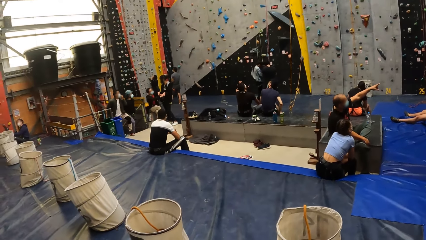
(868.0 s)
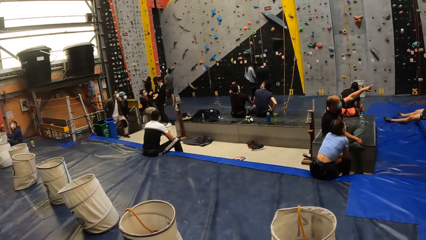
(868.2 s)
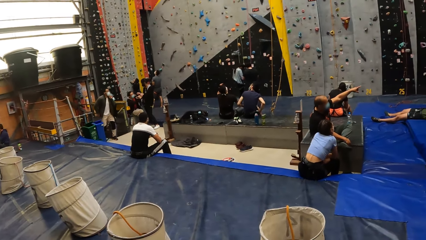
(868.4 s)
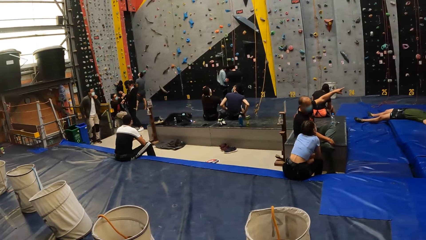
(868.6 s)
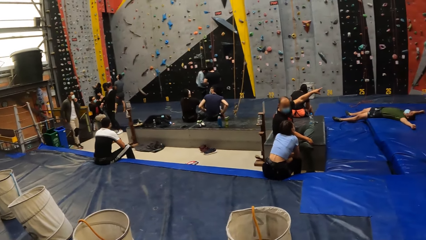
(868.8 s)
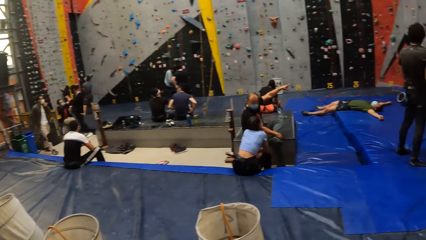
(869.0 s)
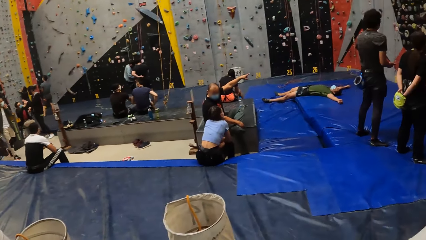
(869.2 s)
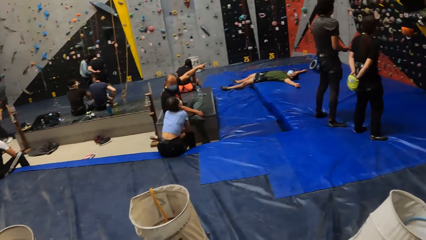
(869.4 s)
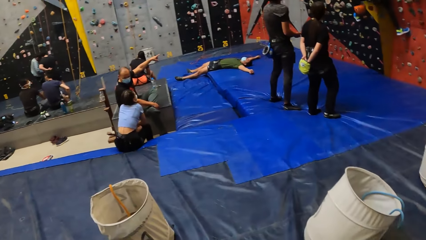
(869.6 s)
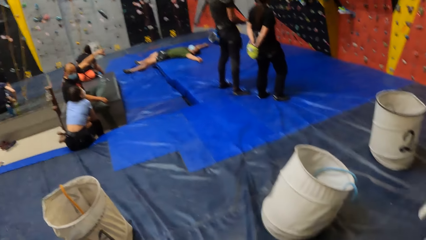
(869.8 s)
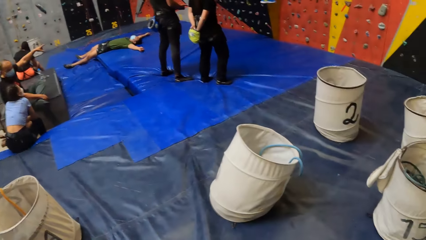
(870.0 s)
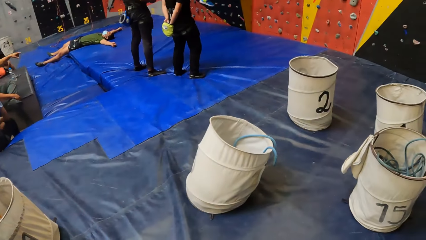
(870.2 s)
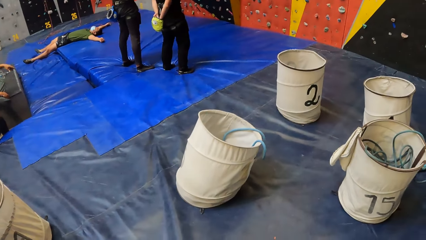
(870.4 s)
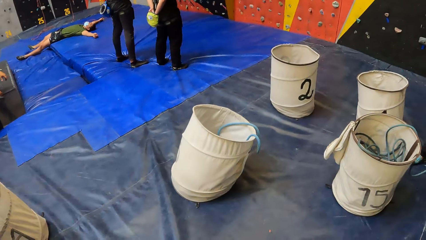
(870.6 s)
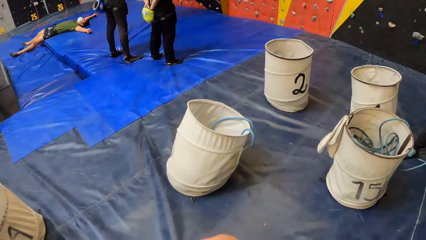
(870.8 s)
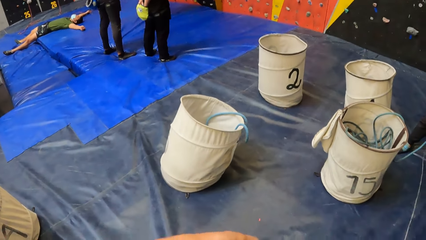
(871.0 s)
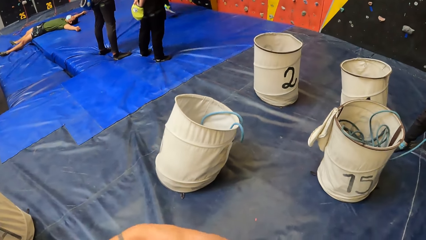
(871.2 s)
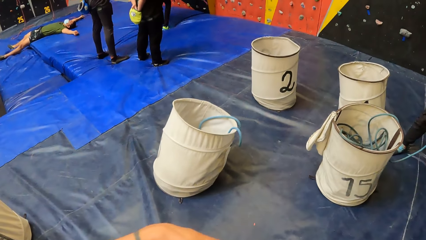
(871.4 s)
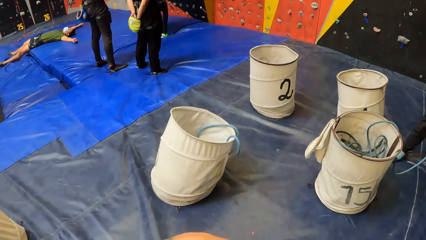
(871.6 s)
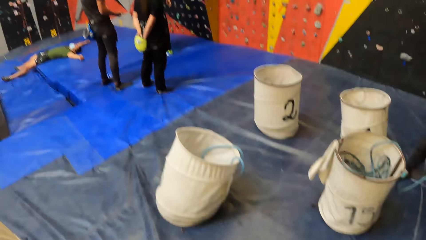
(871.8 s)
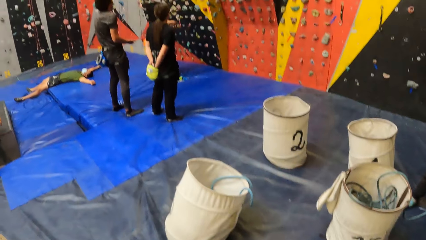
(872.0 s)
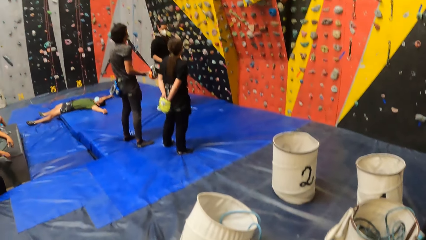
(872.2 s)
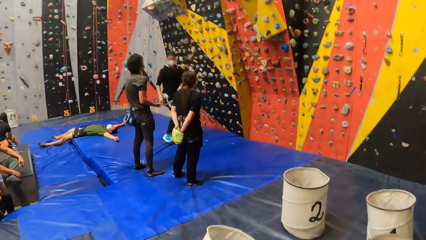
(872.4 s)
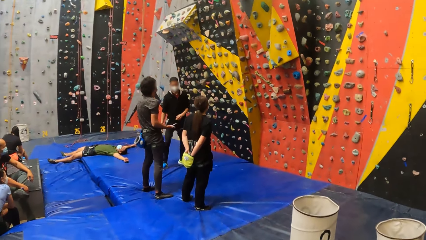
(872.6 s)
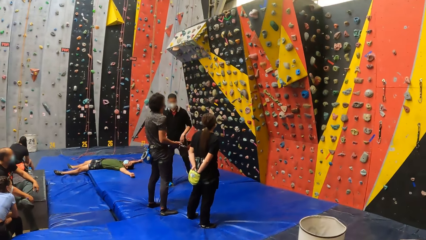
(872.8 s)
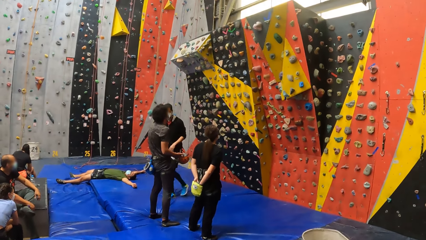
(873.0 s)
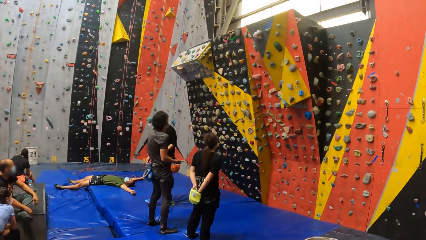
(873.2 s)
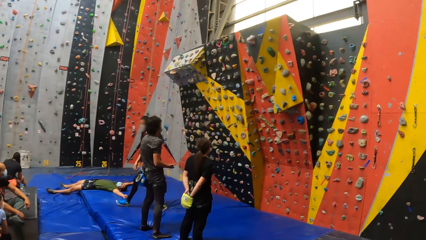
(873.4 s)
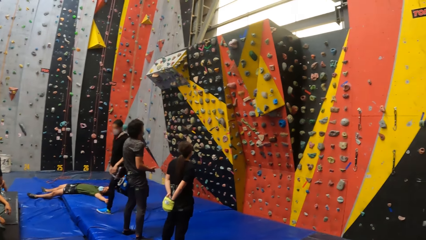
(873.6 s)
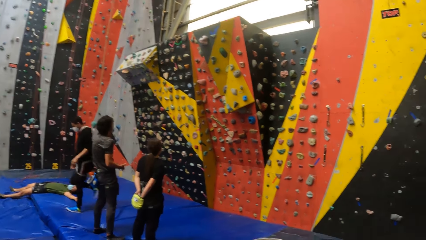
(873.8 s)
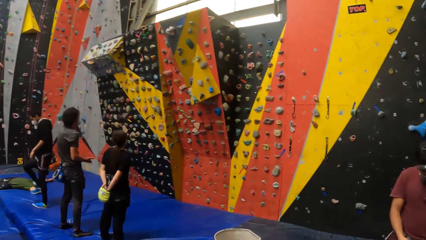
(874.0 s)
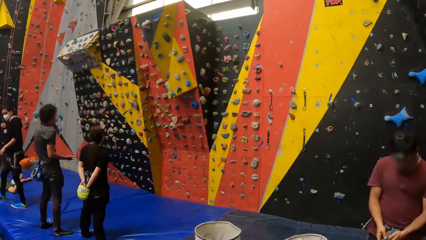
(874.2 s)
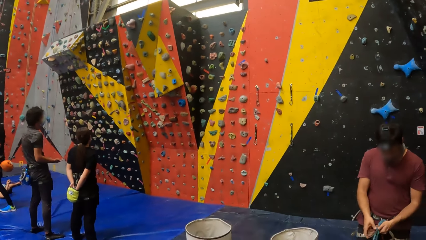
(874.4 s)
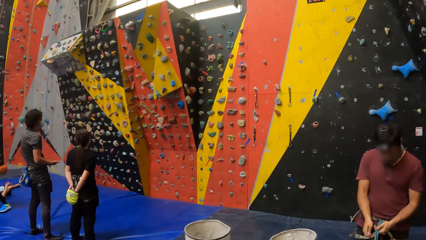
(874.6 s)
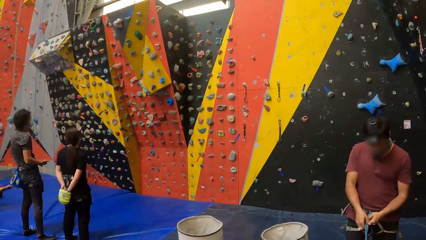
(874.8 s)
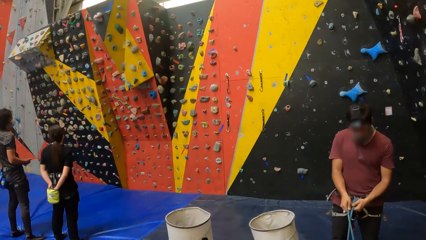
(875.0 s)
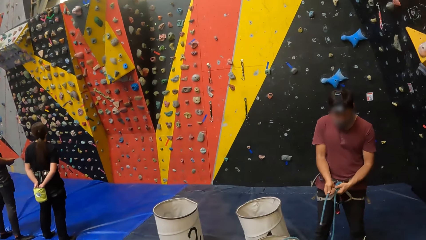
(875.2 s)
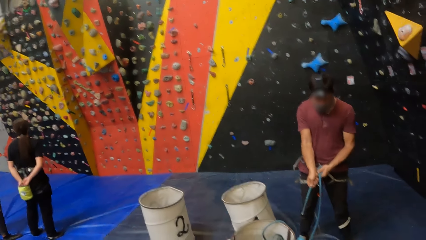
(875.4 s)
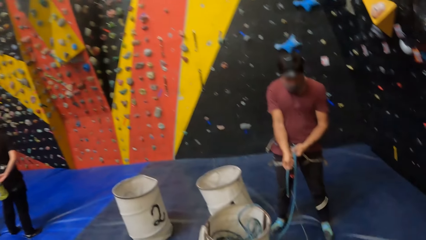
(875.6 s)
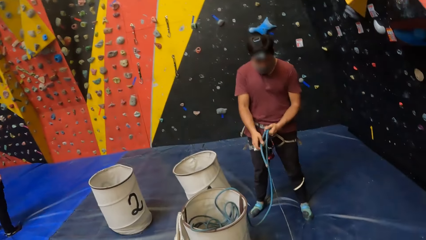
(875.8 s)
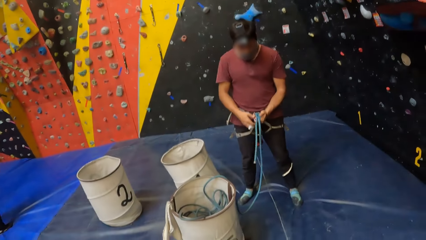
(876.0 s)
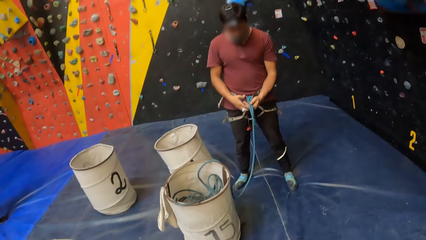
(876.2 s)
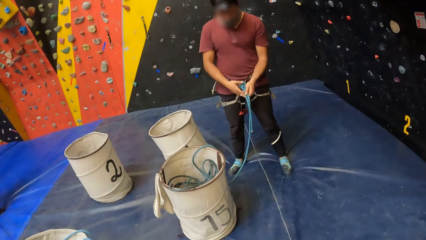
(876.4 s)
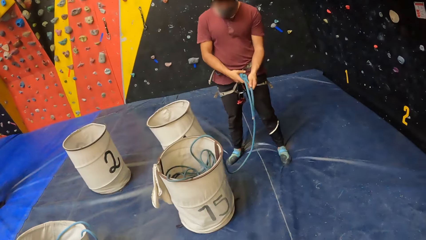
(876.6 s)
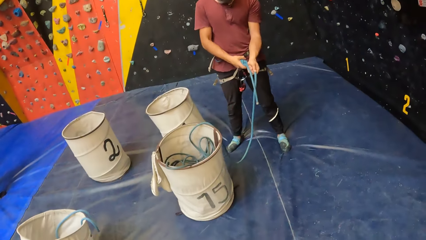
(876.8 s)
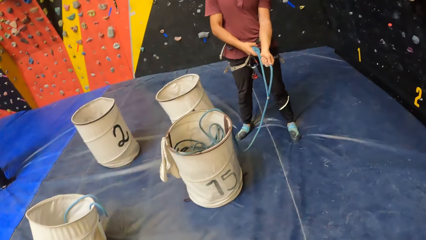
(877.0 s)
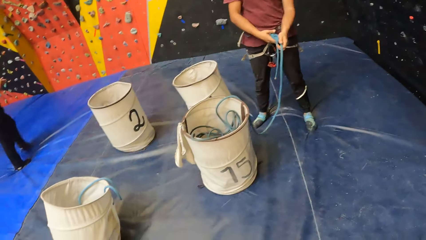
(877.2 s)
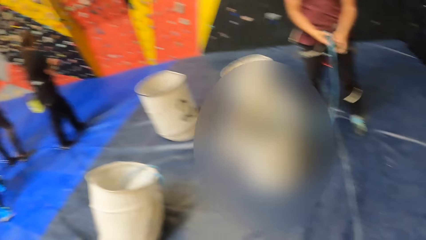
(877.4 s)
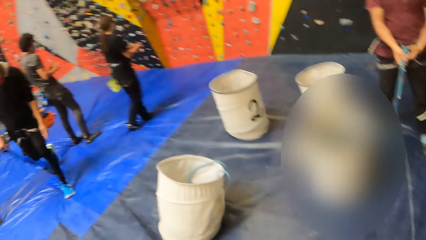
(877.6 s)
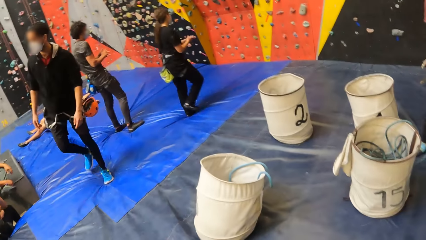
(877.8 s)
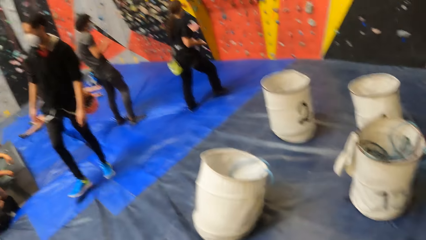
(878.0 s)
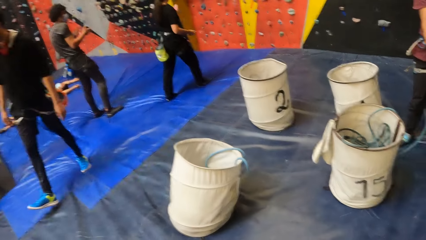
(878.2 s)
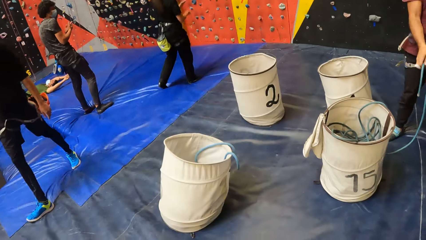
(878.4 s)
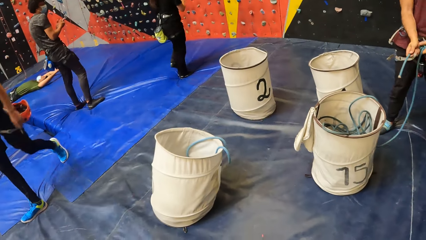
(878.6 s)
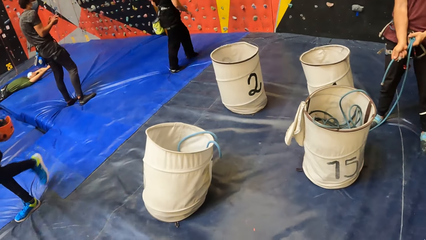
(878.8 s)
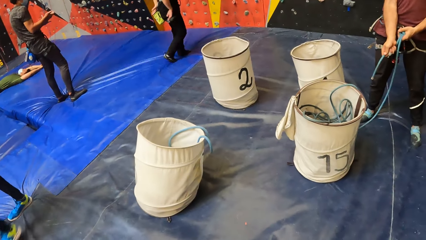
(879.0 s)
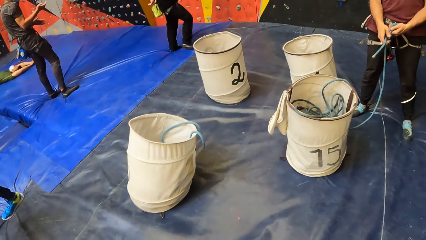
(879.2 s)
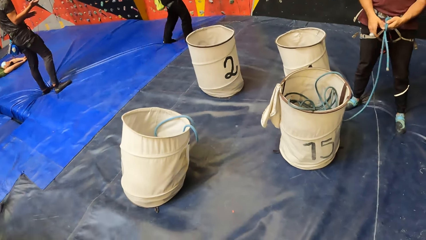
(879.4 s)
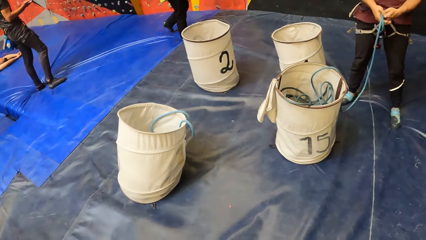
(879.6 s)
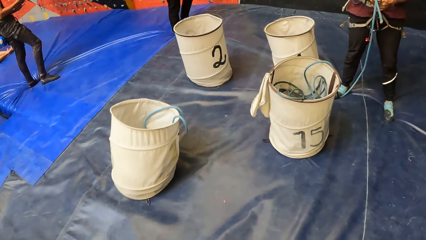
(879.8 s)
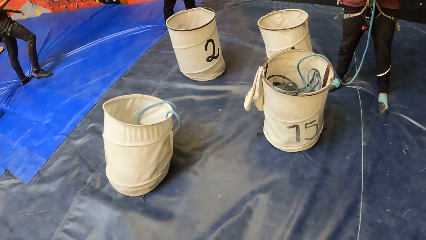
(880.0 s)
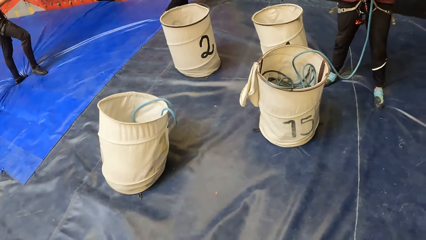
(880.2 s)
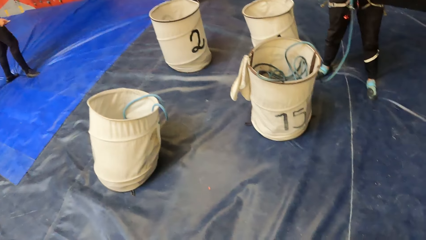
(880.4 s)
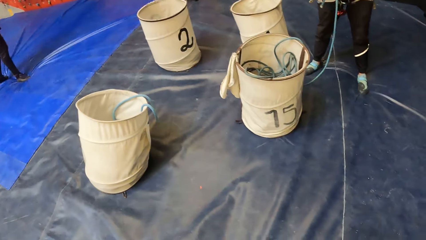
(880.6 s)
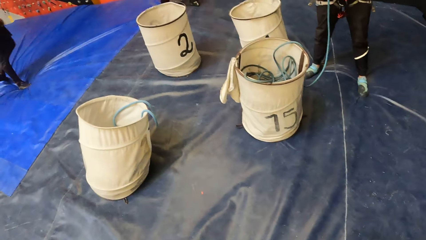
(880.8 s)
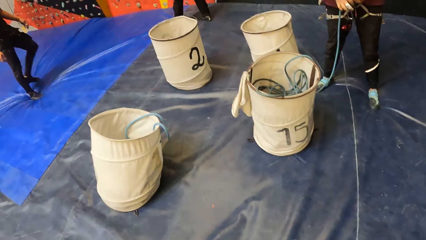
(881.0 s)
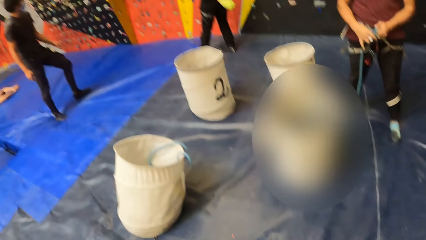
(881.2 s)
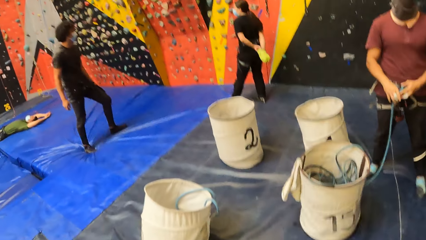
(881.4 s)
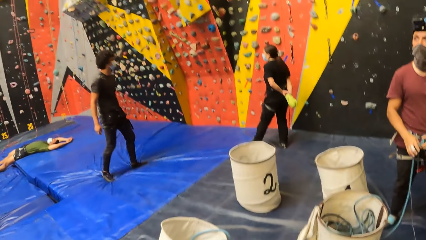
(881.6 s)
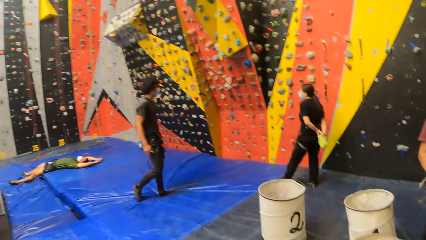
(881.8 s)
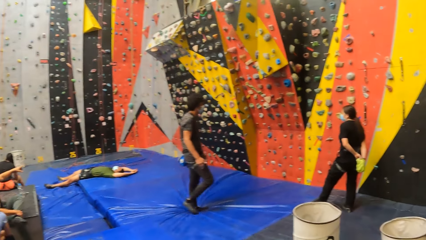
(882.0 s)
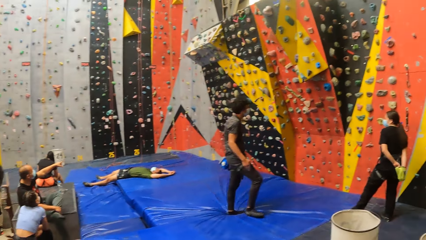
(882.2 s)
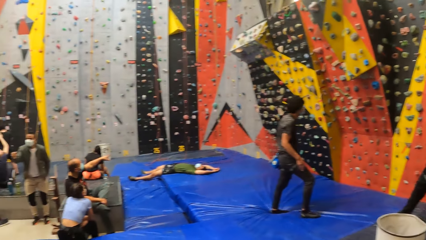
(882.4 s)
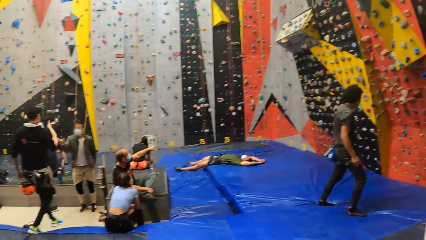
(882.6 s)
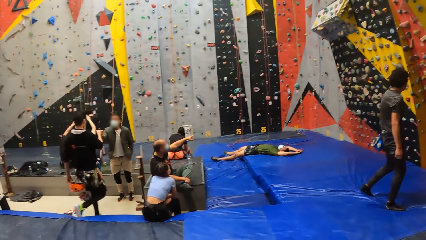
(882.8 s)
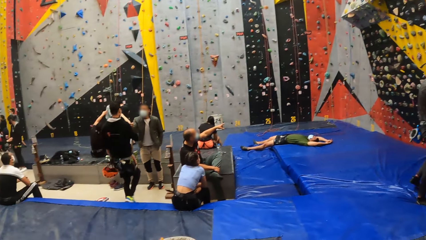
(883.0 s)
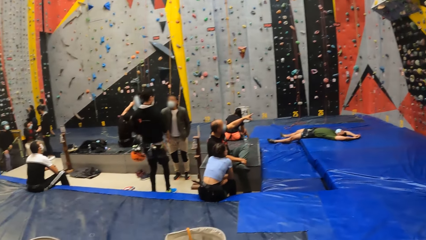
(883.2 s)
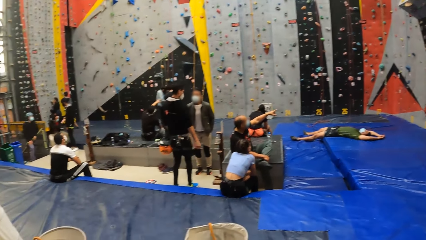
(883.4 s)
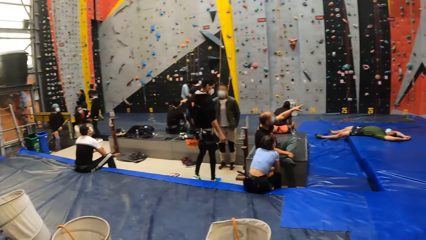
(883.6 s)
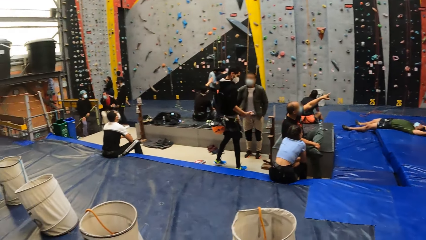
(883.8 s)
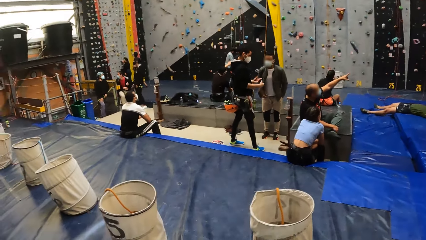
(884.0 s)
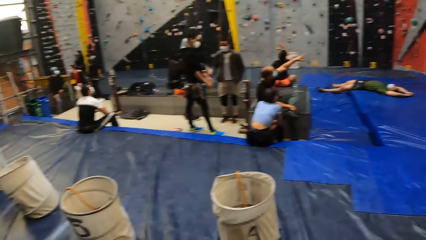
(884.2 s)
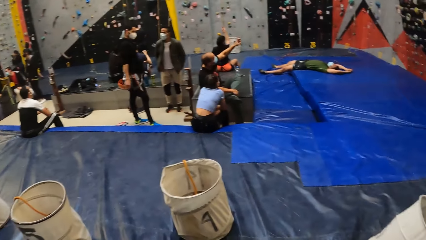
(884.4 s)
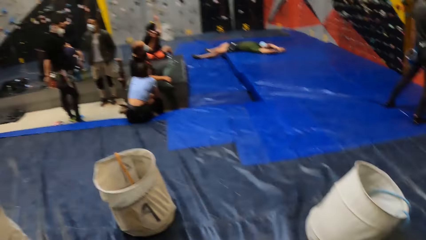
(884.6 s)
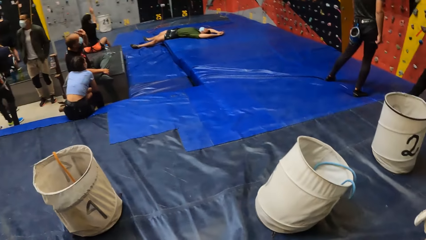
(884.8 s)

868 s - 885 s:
A man points with the left hand. The camera wearer looks around. Another man walks around. Another man tightens the rope with both hands. The camera wearer looks around.
